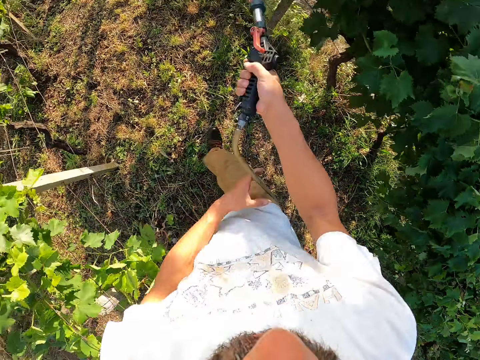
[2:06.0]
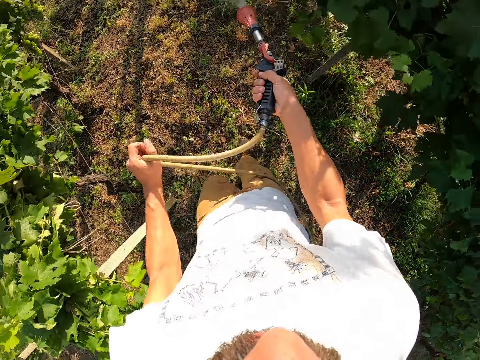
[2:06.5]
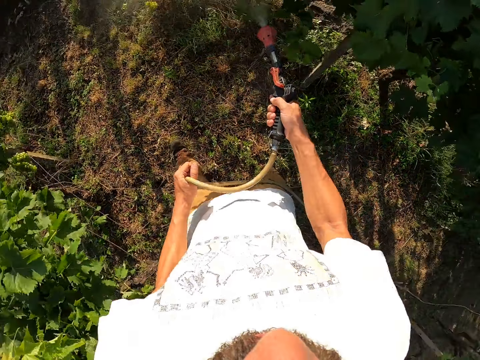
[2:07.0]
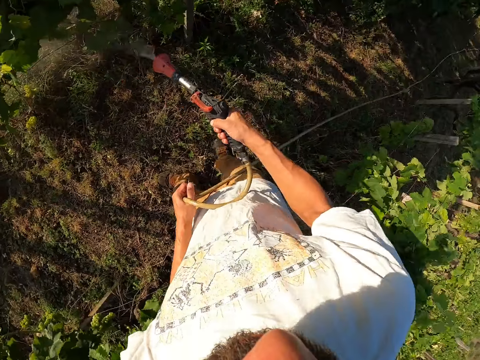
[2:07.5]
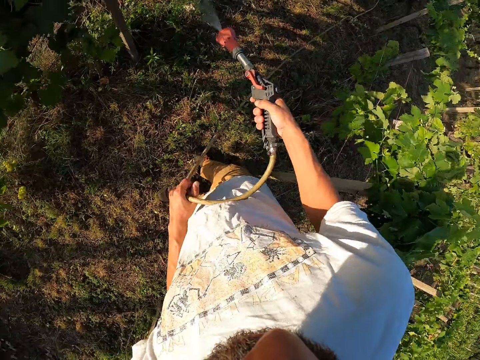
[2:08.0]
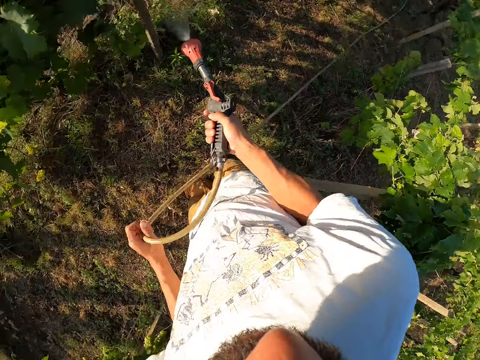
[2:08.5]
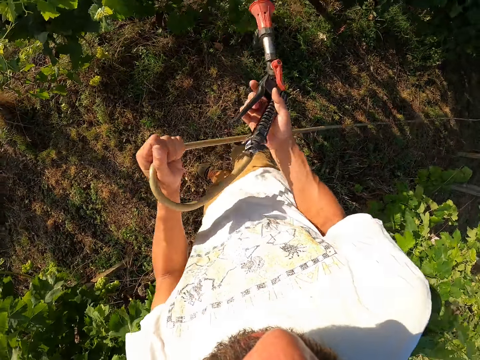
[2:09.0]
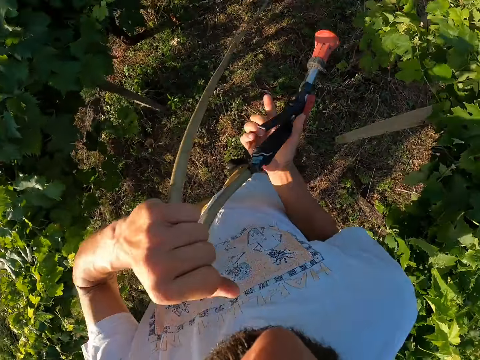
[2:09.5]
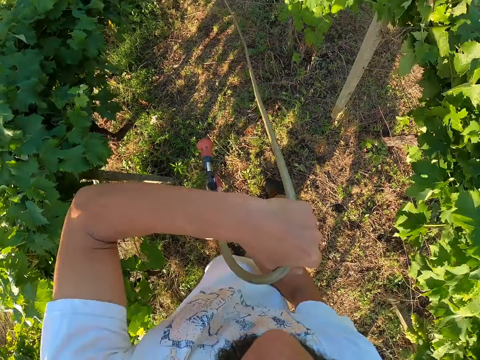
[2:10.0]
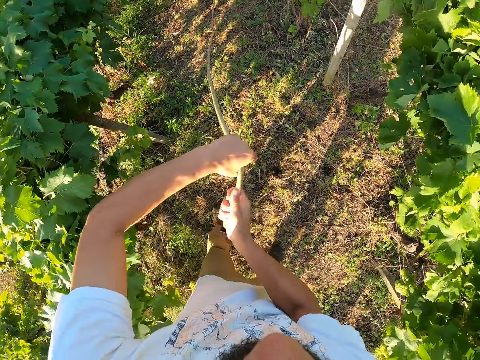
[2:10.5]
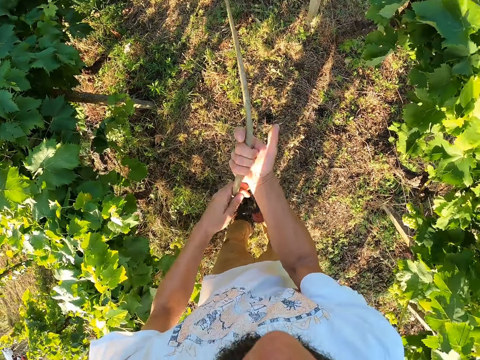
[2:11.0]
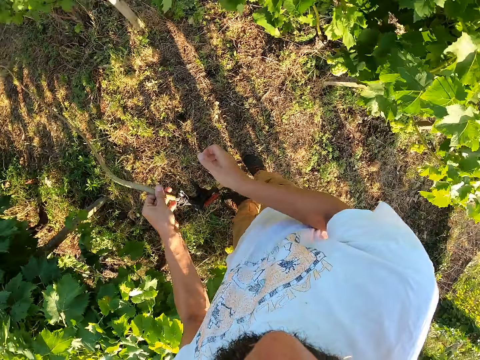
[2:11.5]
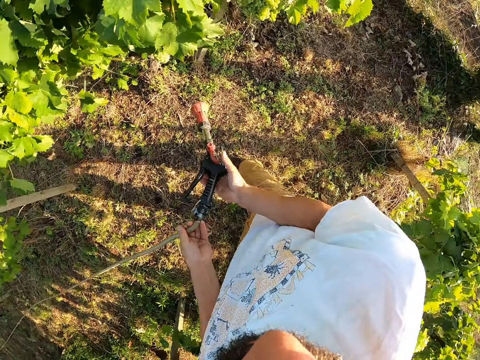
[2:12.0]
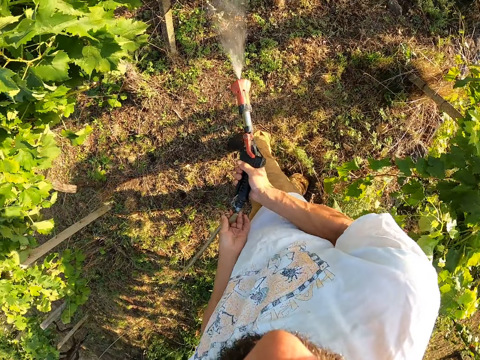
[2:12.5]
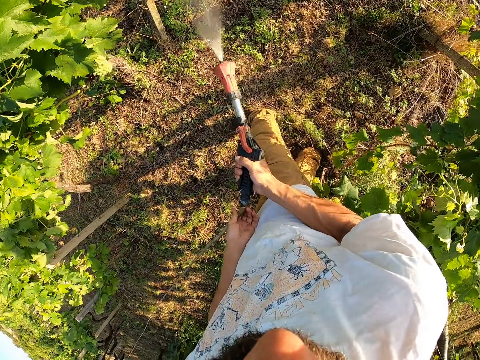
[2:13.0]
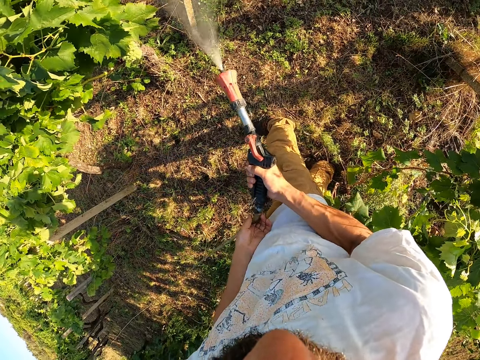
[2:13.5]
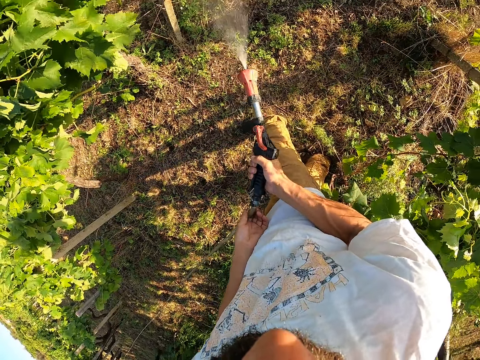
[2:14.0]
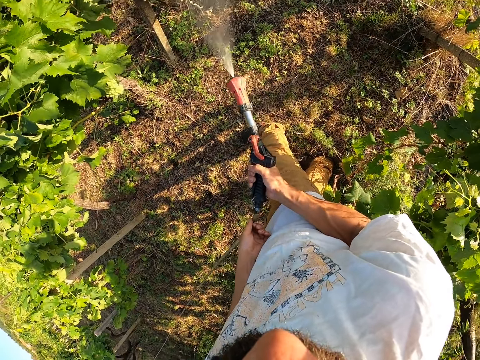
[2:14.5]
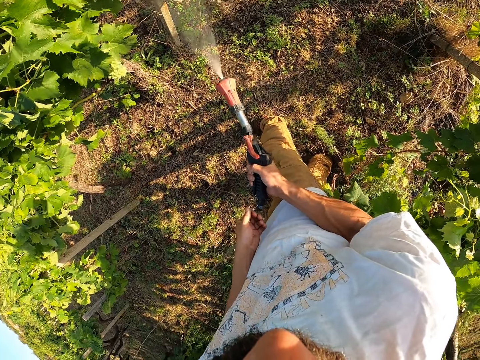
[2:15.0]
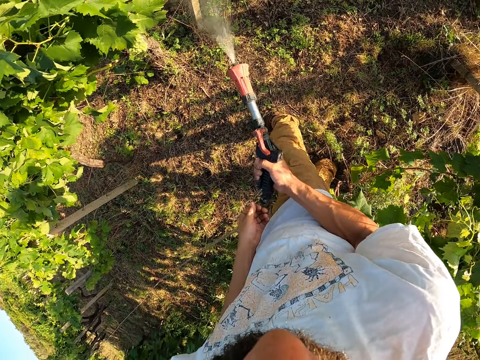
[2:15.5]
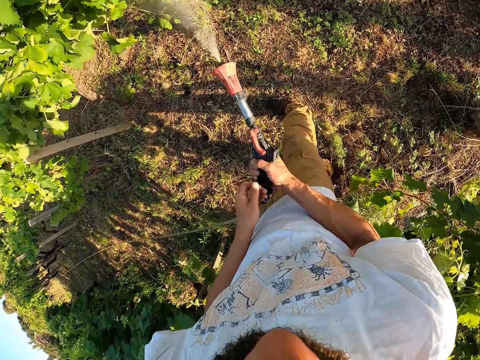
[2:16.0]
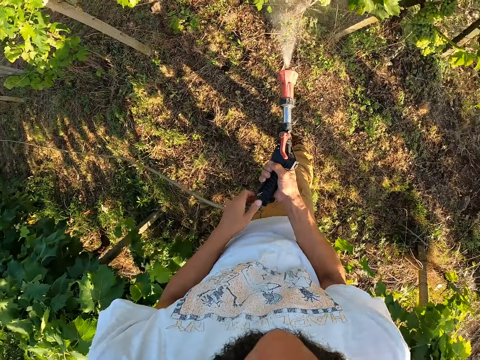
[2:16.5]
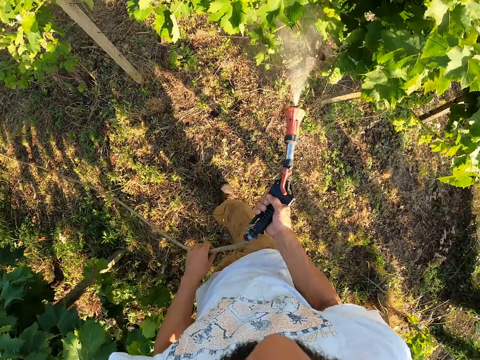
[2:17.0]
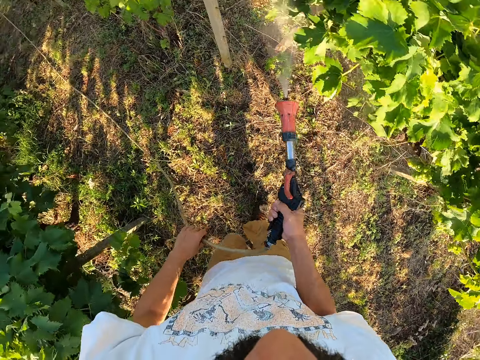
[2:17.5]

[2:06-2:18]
The camera wearer switches off the water spray gun. They straighten the hose pipe. They switch on the water spray gun and water the trees with the water spray gun.

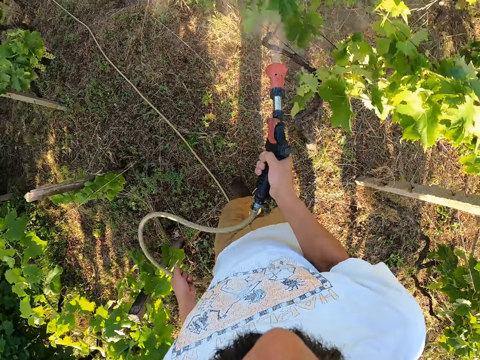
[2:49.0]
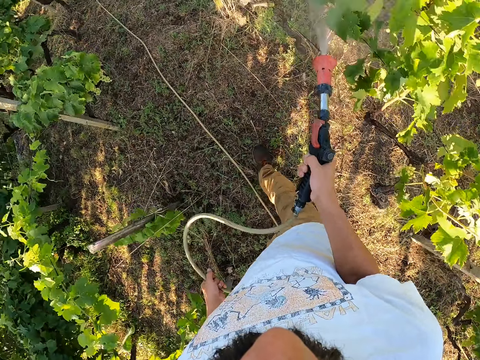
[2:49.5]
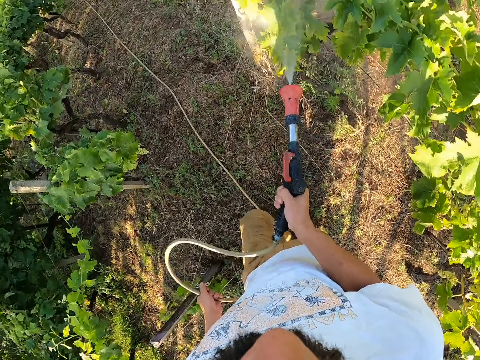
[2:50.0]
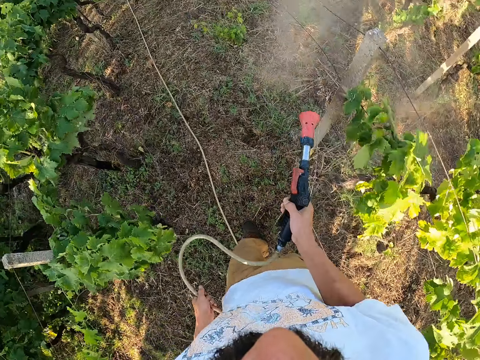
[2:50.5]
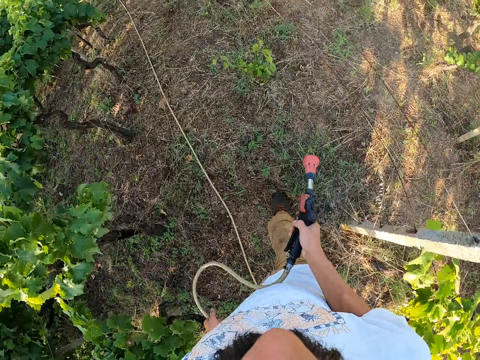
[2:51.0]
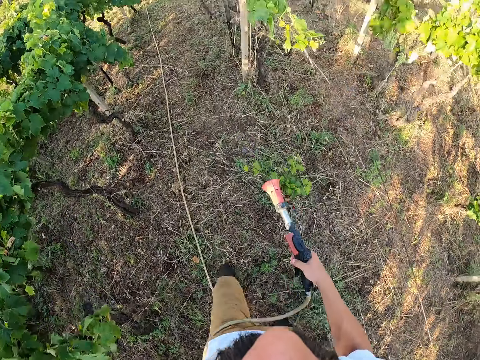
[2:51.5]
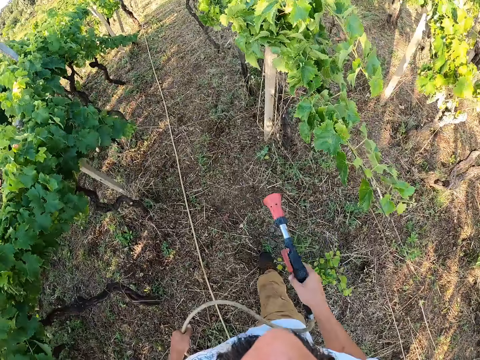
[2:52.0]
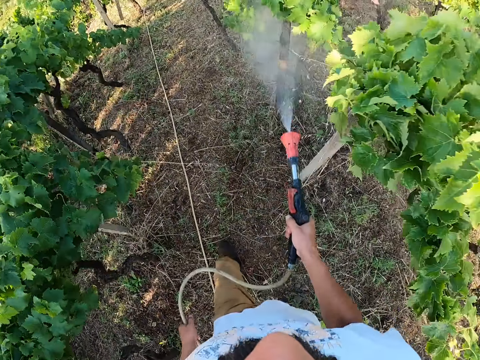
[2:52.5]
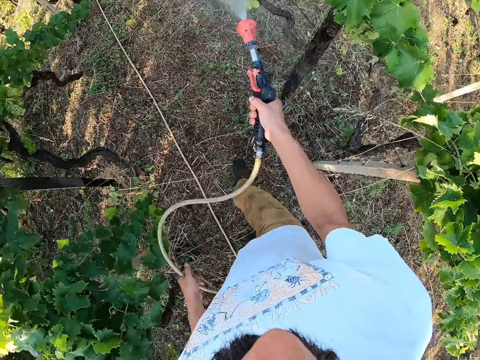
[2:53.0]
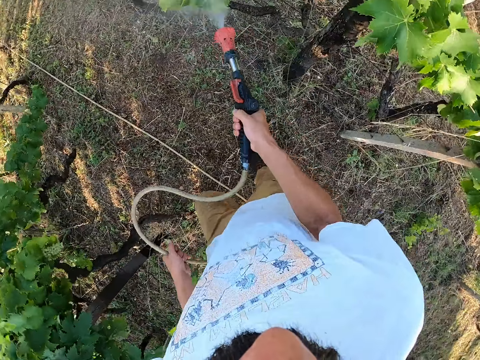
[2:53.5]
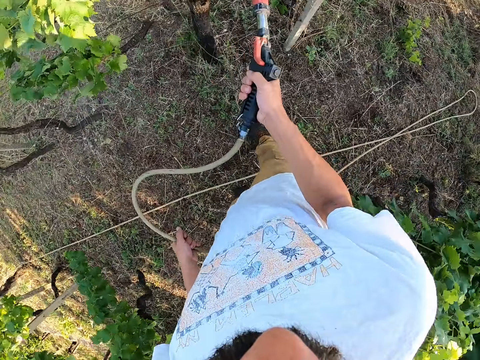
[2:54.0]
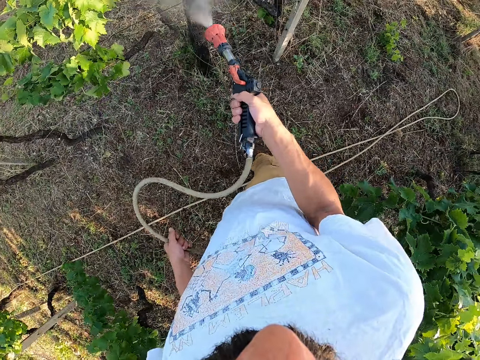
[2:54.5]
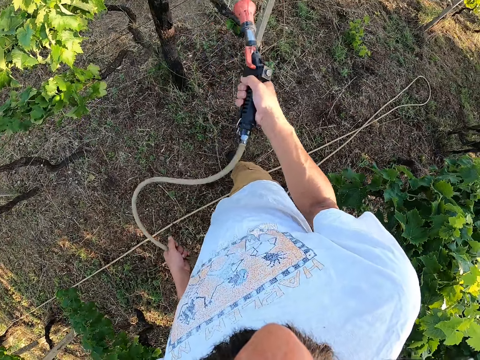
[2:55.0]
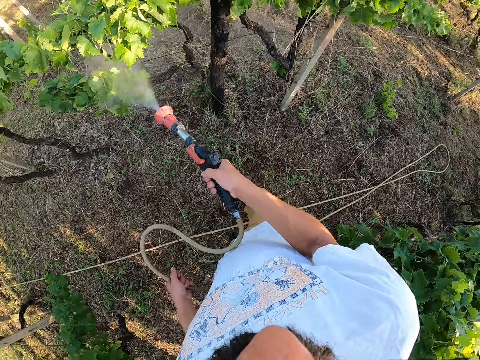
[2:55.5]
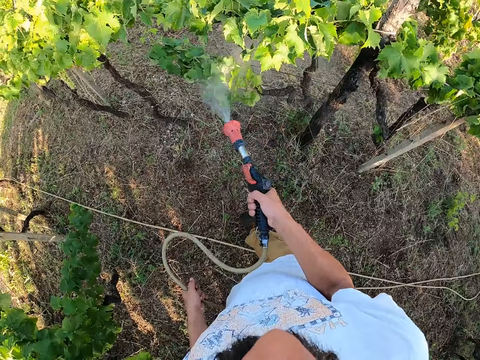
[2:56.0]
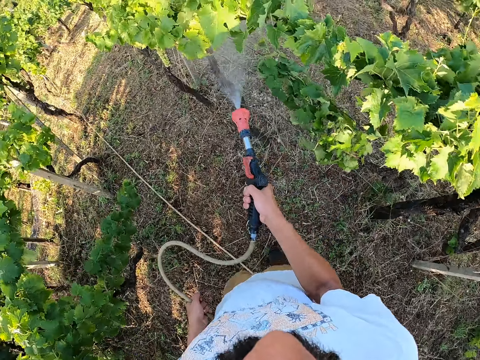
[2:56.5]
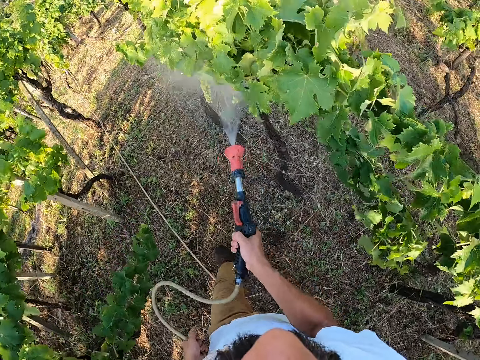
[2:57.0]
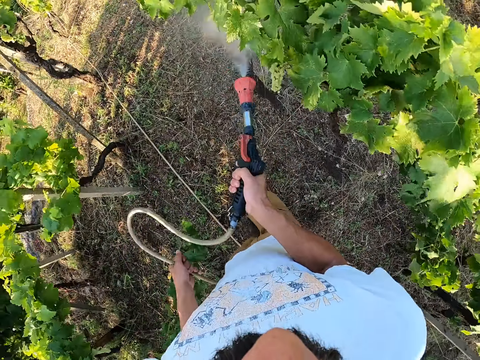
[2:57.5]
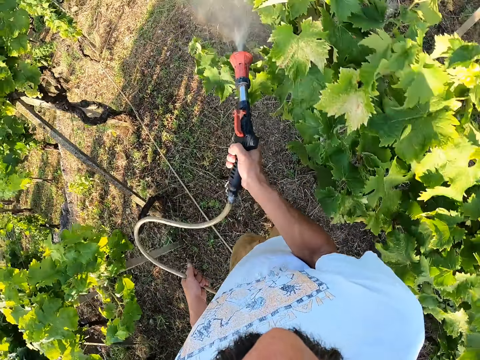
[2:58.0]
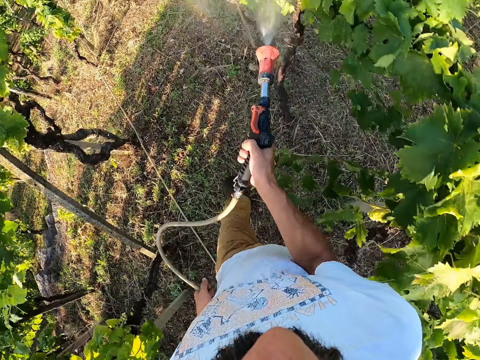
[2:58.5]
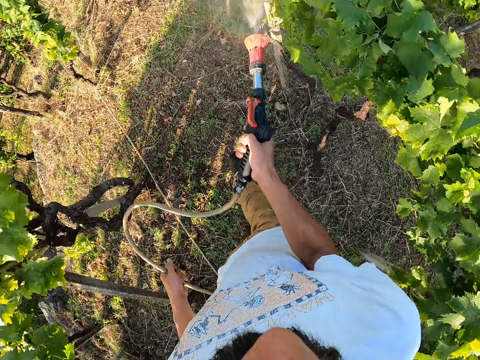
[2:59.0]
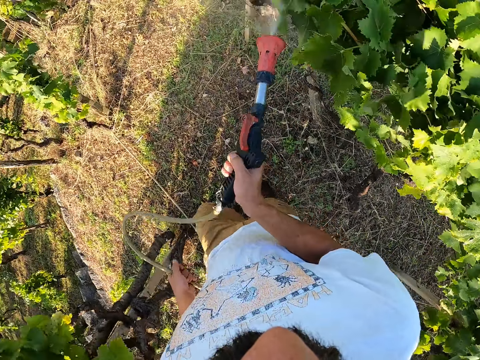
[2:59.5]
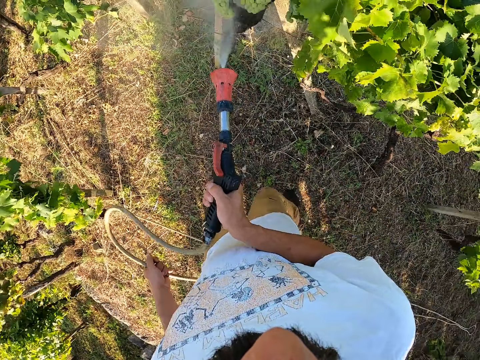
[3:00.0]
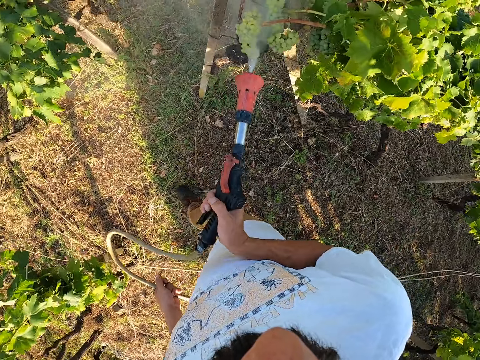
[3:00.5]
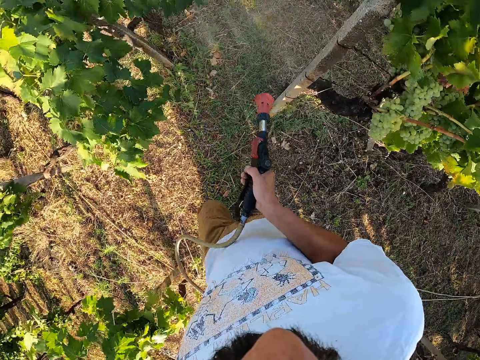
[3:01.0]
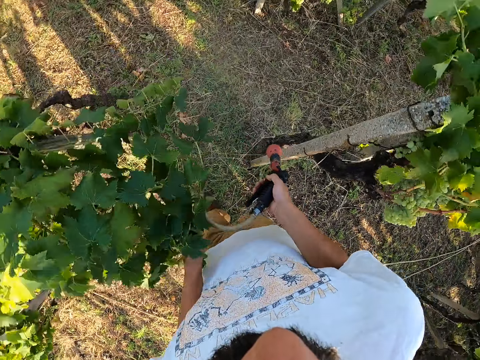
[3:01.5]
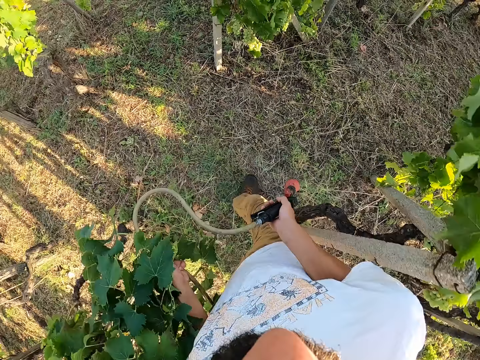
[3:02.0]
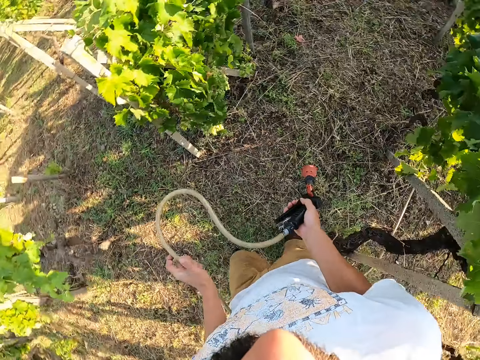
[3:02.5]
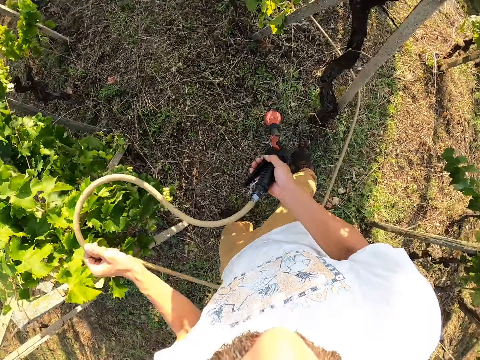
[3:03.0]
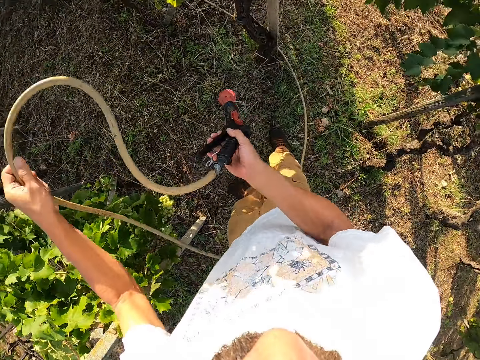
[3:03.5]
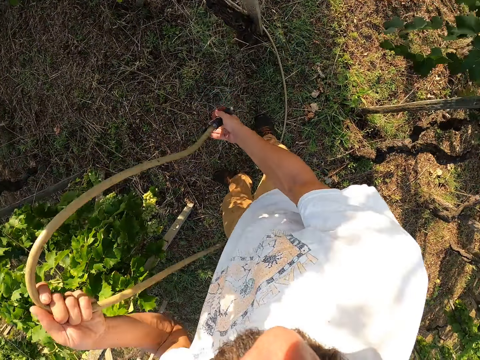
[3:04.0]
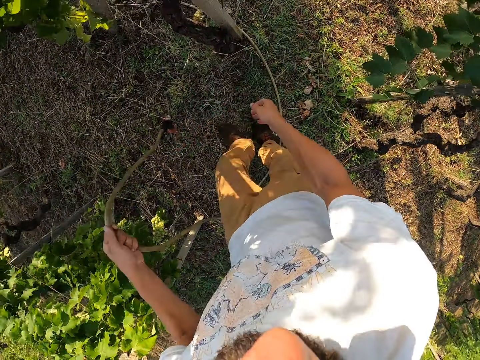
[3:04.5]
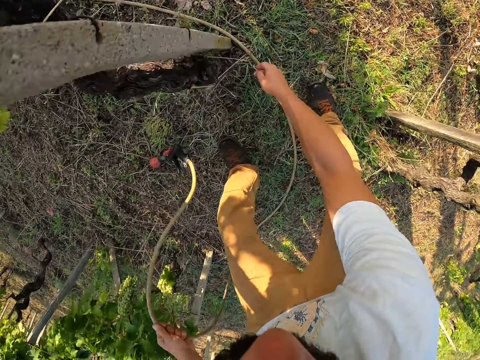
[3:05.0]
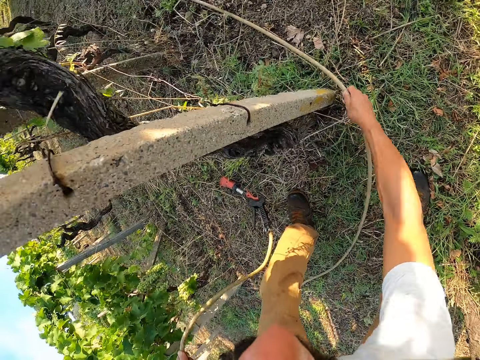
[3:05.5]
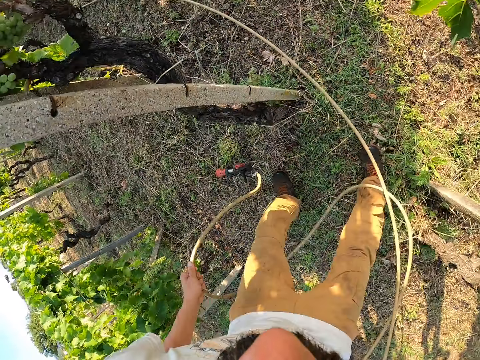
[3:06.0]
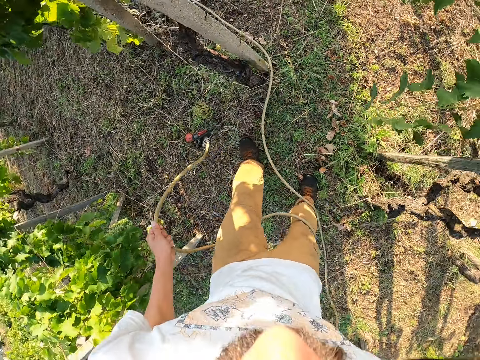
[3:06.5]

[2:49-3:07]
The camera wearer switches off the water spray gun. He walks. He switches on the water spray gun and waters the trees with the water spray gun. He switches off the water spray gun. He walks. He drops the water spray gun. He drags the hose with his right hand.
